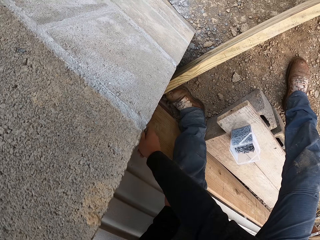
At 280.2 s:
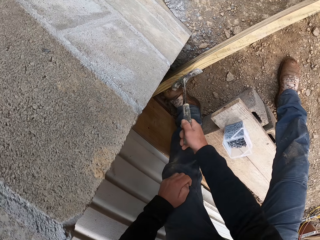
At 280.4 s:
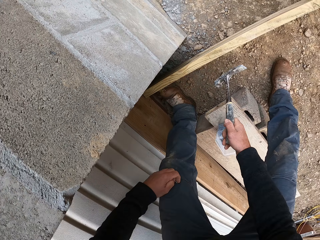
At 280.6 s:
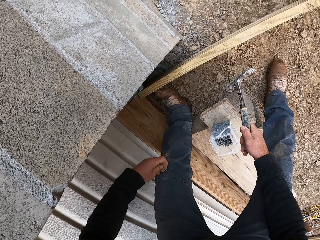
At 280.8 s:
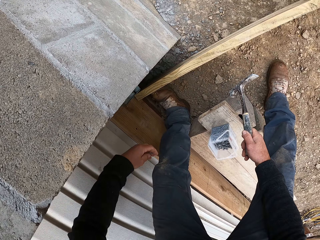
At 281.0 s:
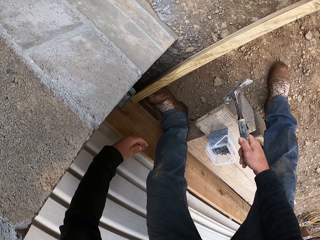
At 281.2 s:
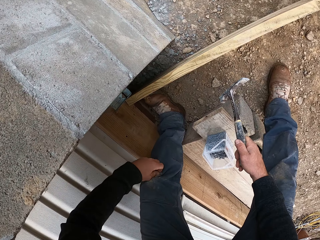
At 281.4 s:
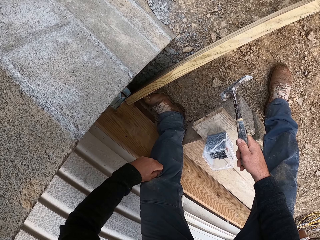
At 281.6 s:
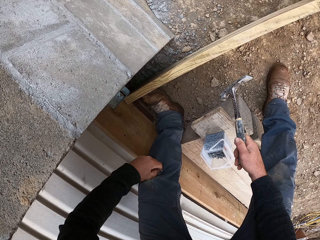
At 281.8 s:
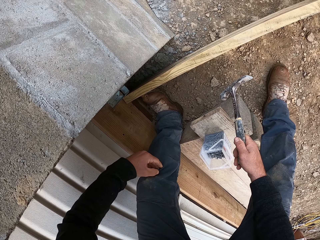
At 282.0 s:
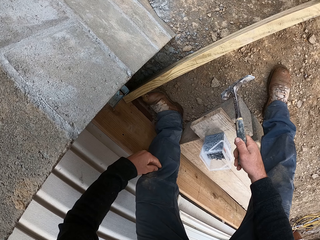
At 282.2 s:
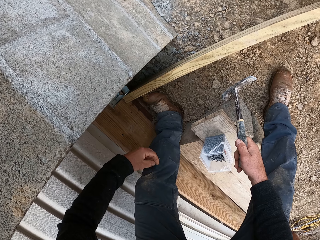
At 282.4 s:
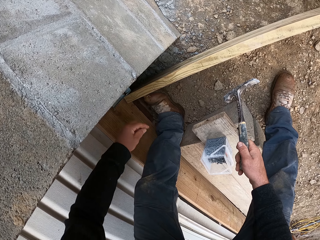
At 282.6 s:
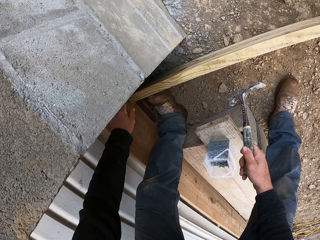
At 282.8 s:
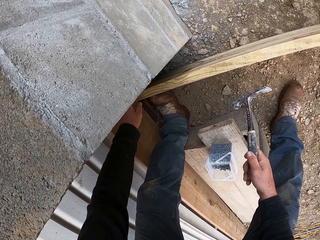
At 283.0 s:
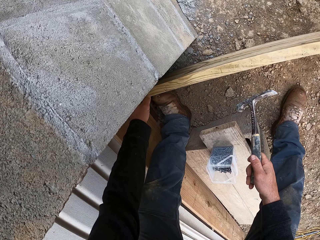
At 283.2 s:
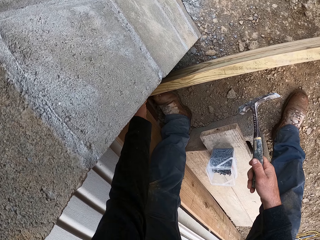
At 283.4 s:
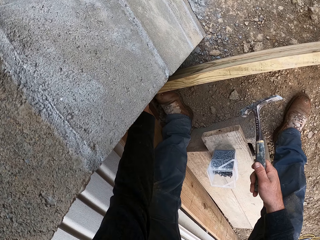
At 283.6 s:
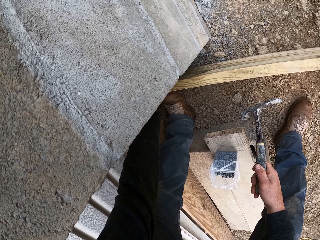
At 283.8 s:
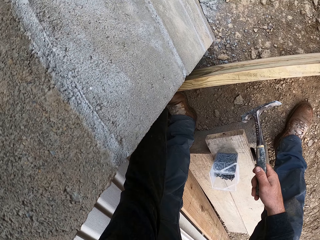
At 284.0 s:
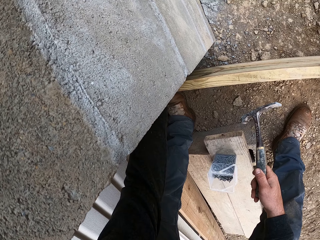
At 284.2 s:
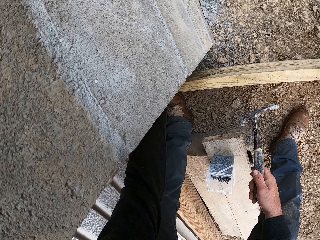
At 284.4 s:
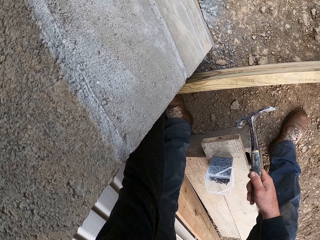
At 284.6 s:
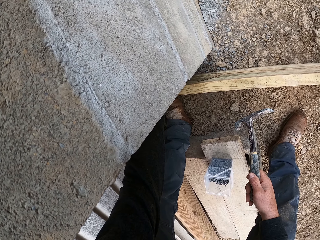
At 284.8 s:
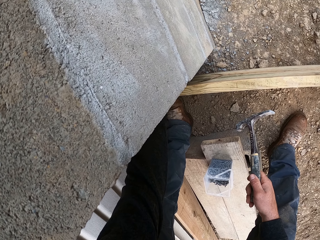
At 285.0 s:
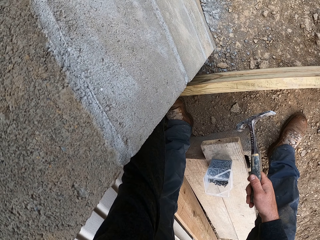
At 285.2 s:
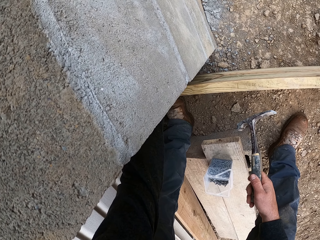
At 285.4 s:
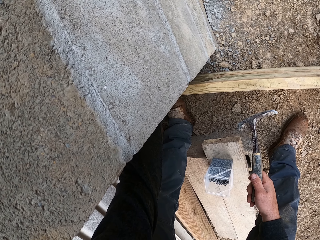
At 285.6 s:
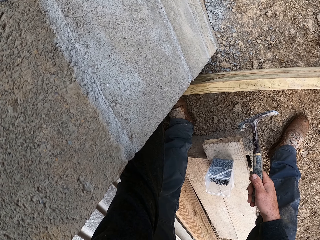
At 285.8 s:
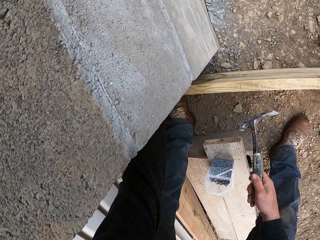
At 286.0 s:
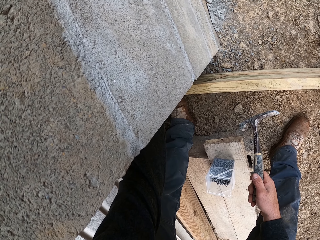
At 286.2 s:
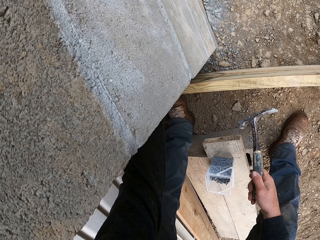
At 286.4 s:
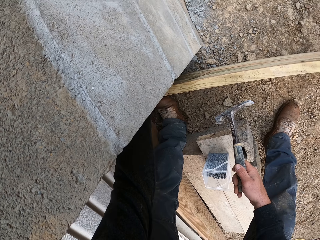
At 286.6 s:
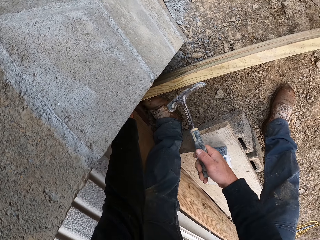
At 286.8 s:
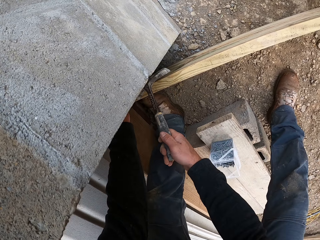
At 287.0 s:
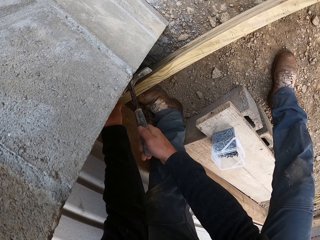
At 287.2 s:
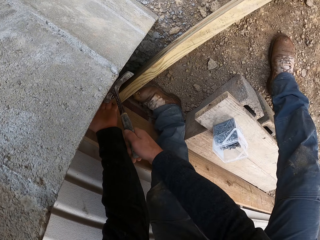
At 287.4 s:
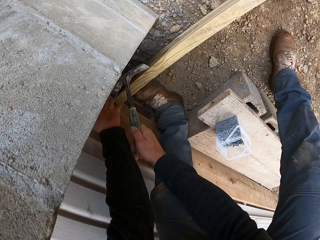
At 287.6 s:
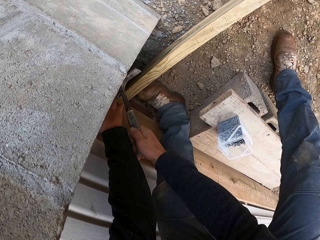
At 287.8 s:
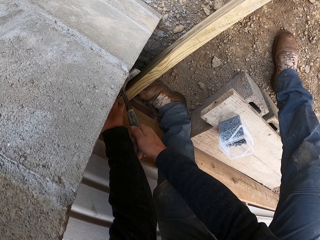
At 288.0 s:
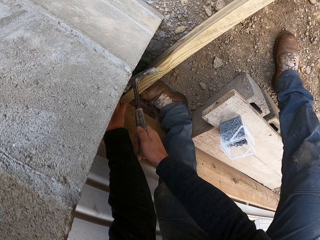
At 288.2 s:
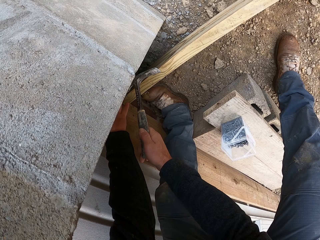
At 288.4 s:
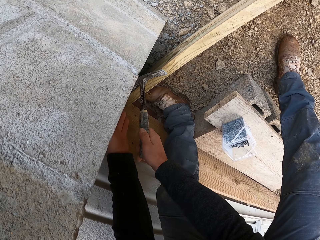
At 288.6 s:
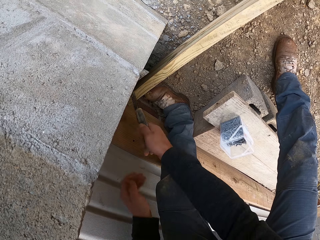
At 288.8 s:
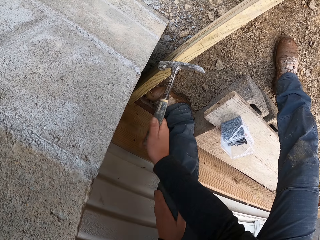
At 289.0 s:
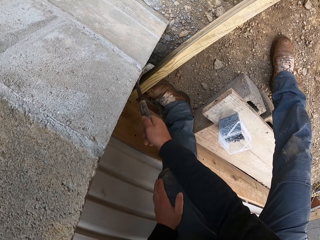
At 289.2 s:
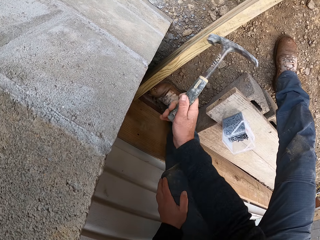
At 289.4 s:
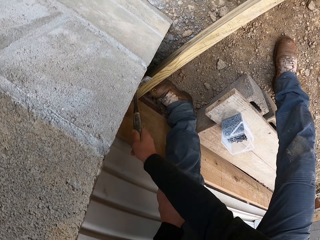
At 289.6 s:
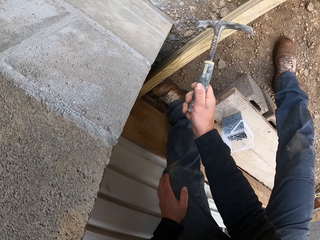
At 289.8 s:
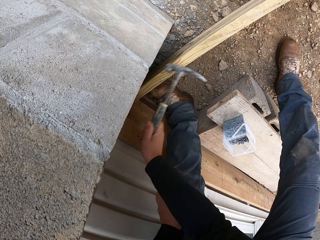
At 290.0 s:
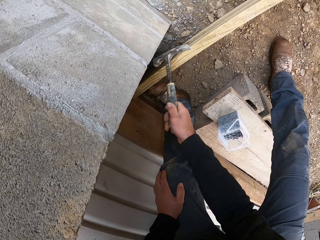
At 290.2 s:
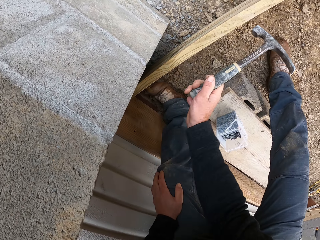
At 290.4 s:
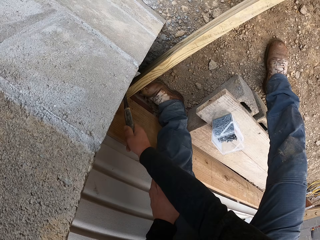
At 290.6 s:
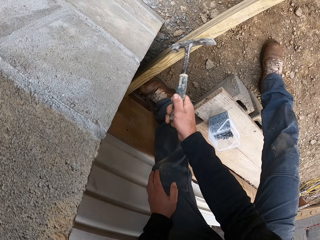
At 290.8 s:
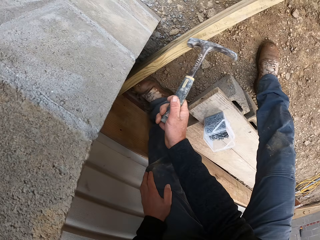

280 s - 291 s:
The camera wearer puts a nail on the hinge. They hammer the nail.

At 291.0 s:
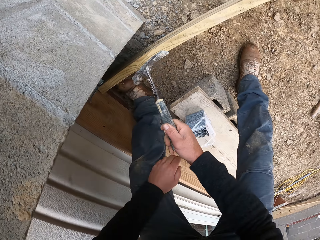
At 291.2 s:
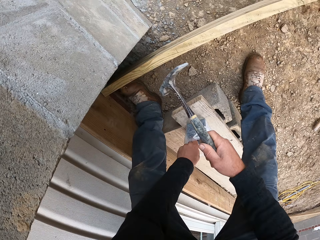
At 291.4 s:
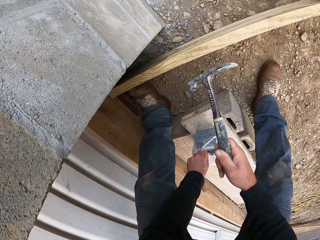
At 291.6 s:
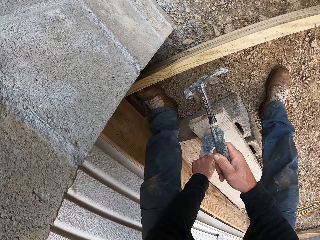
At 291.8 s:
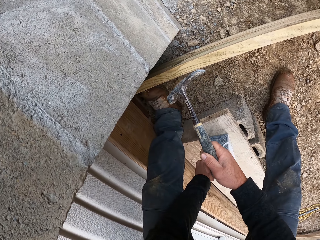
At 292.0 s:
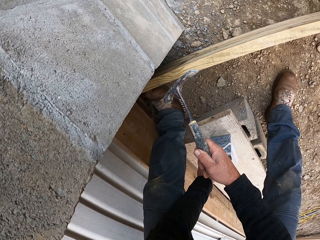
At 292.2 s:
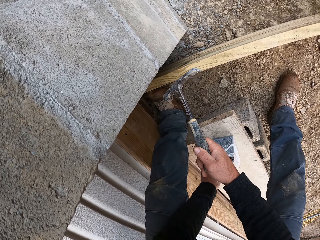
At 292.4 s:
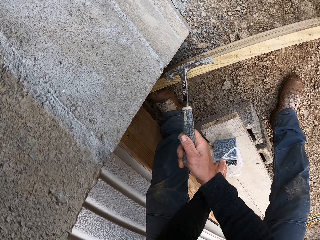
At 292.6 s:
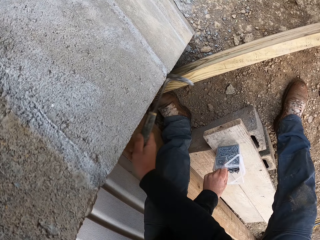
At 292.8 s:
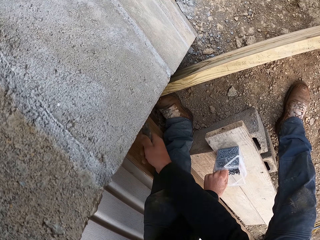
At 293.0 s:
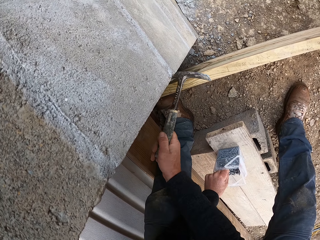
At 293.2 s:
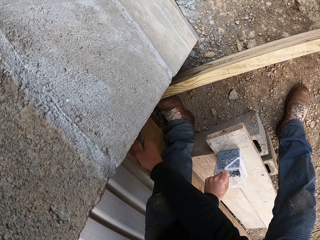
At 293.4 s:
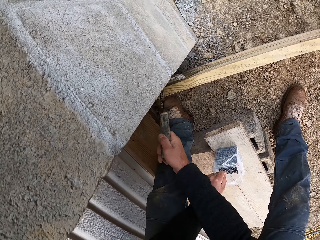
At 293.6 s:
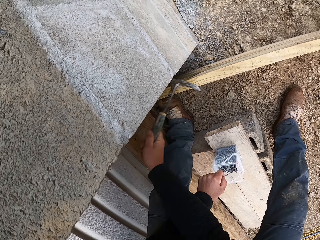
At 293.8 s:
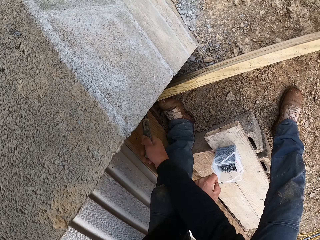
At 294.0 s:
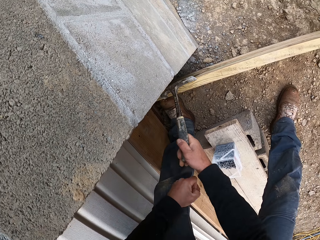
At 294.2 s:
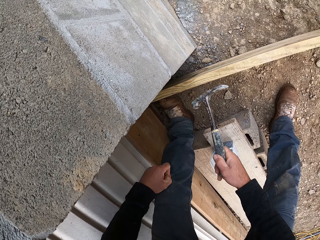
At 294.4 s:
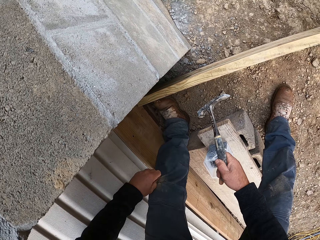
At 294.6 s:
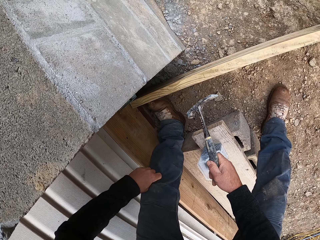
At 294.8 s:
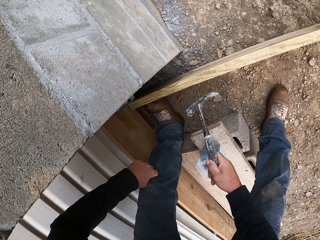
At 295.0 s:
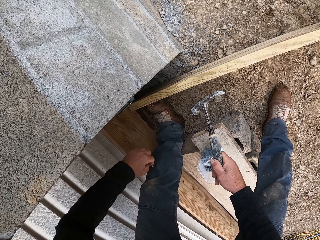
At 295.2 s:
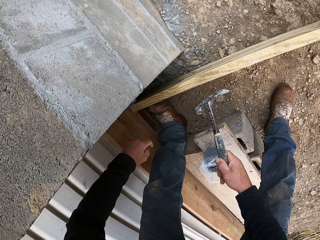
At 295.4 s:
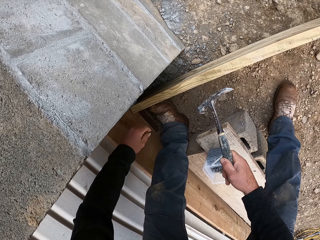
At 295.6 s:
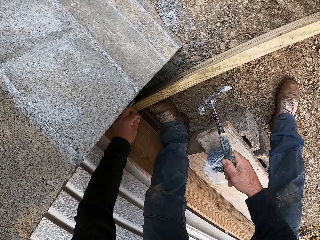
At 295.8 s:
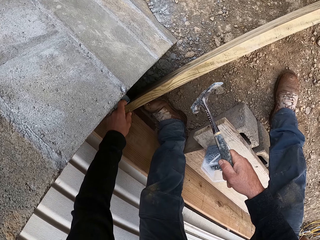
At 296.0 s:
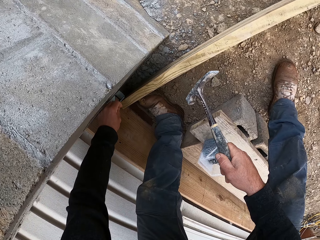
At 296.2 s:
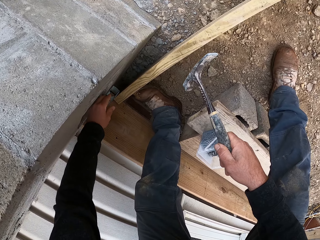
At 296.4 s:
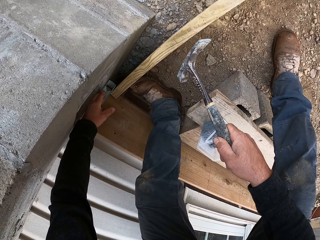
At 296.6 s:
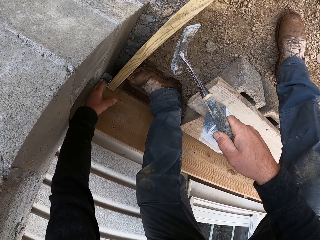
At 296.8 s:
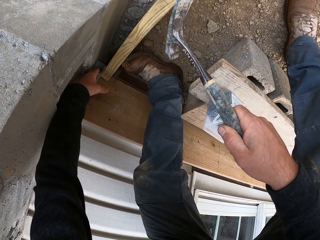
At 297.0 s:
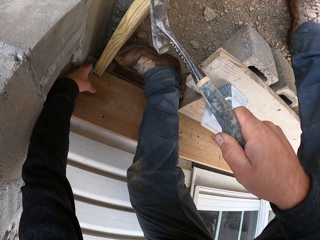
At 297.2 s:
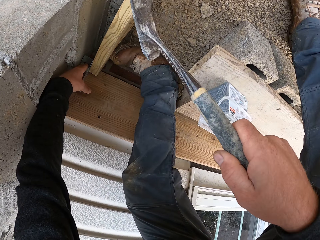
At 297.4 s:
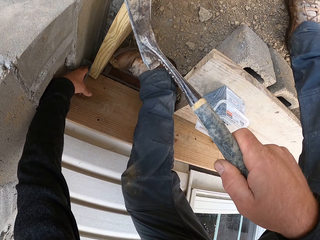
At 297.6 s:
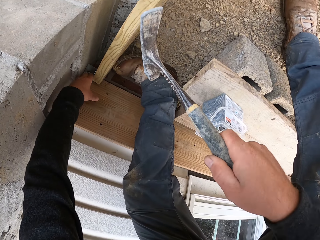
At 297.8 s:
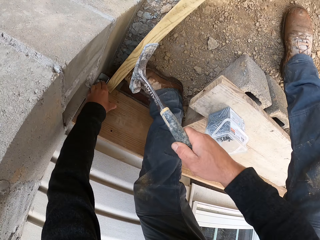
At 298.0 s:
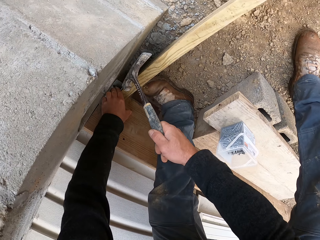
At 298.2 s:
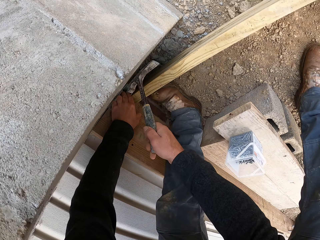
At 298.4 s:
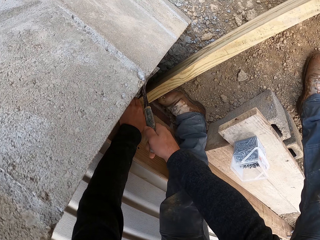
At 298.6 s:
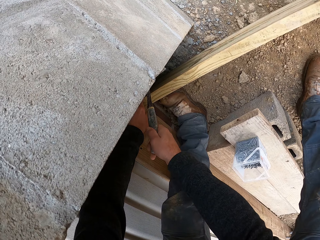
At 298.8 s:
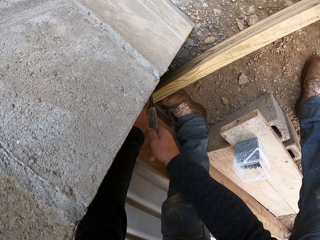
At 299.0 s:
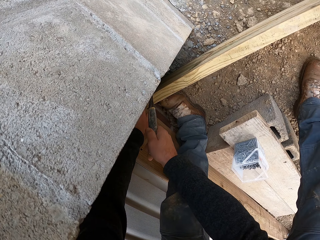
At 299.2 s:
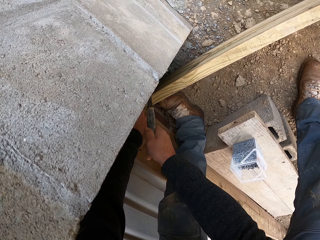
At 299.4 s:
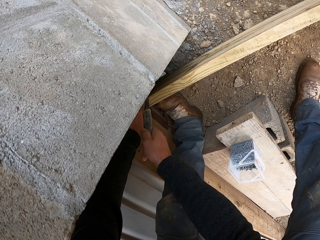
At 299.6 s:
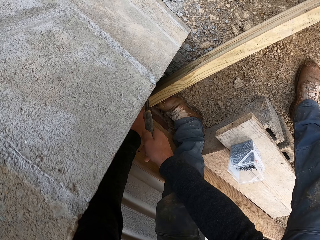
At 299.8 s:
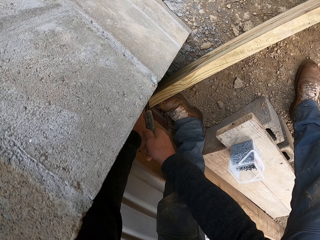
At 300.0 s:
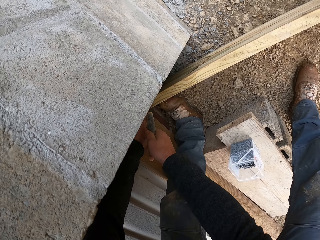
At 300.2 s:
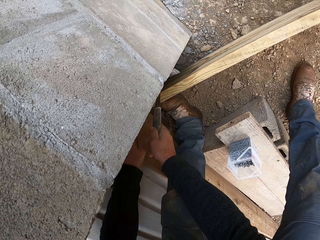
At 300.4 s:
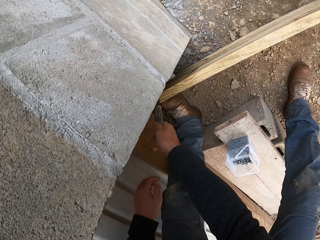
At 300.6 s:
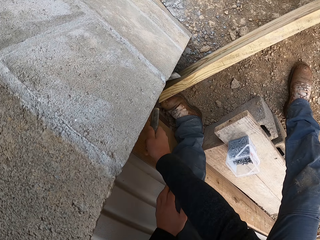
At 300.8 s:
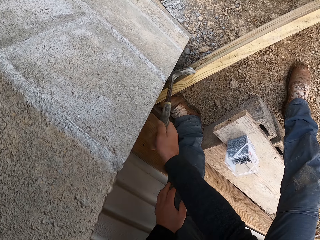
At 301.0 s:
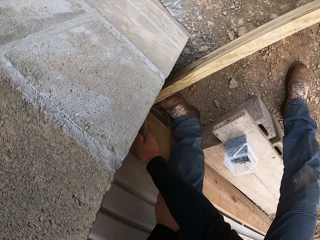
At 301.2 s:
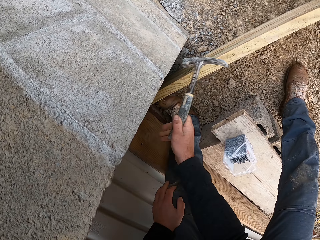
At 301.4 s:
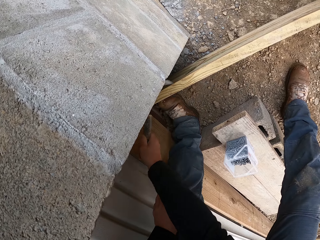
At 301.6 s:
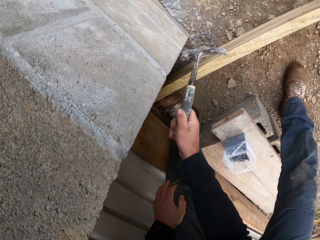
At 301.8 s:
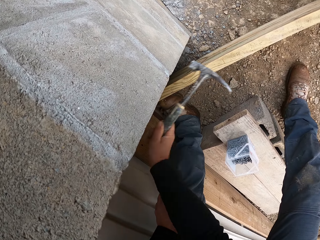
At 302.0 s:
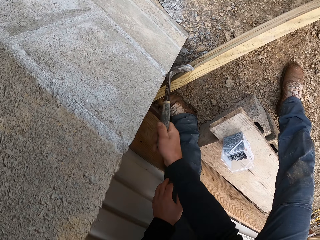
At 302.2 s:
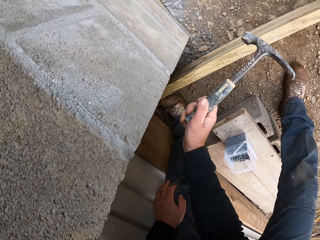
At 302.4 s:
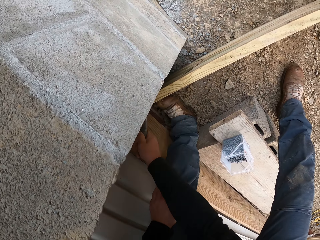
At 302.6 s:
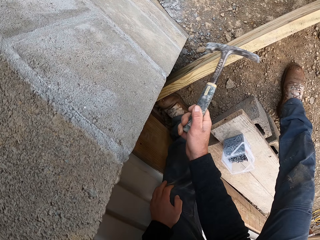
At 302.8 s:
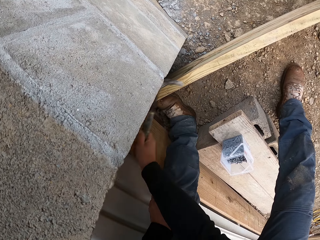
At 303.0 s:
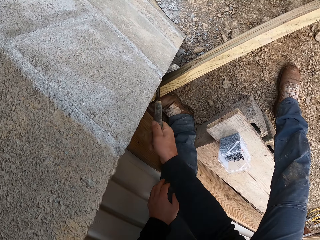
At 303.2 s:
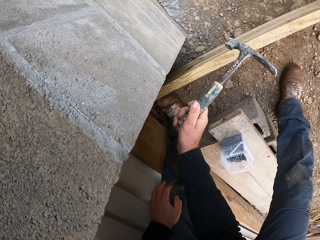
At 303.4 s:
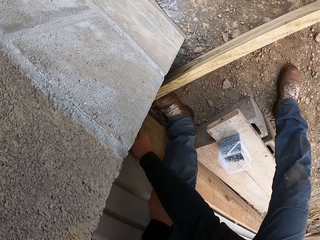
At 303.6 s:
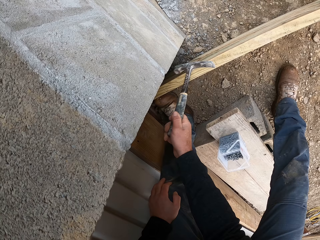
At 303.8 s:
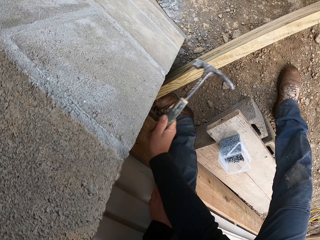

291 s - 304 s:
The camera wearer picks the nail. They hit the nail with the hammer. They place the nail on the wood, on the hinge. They hit the nail with the hammer.
